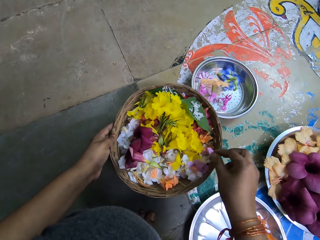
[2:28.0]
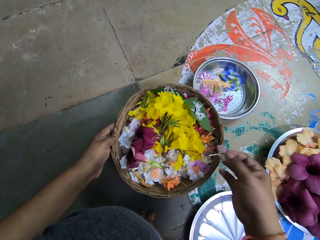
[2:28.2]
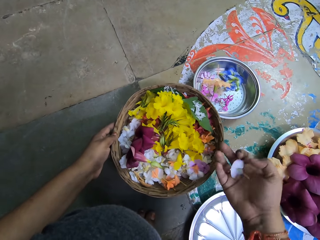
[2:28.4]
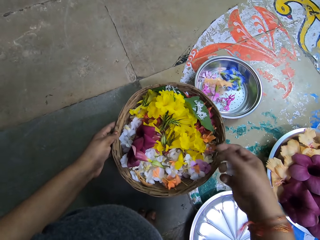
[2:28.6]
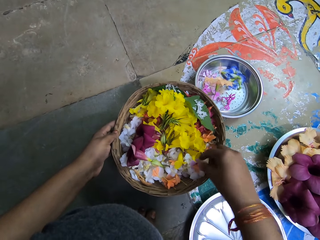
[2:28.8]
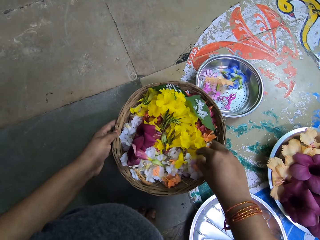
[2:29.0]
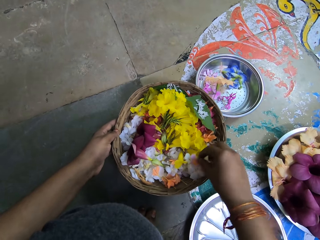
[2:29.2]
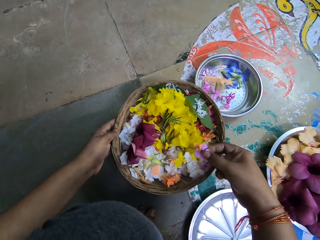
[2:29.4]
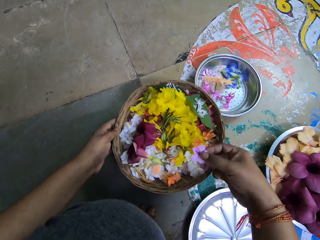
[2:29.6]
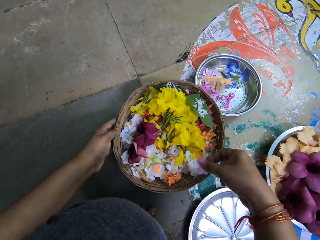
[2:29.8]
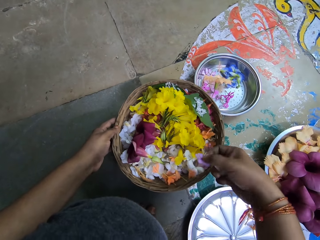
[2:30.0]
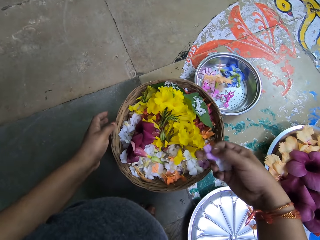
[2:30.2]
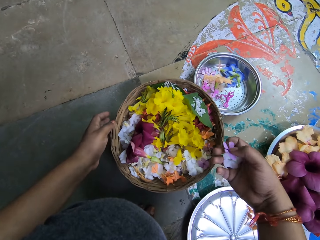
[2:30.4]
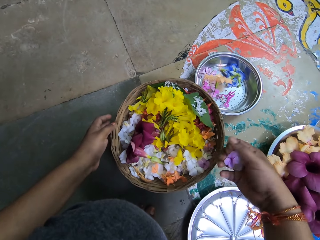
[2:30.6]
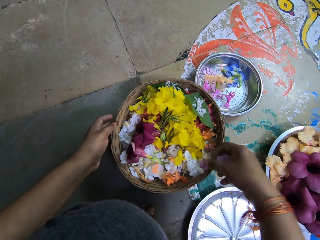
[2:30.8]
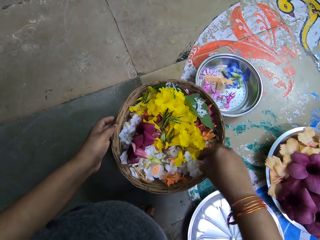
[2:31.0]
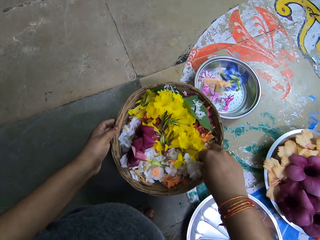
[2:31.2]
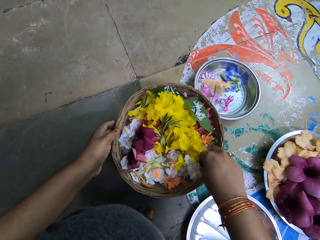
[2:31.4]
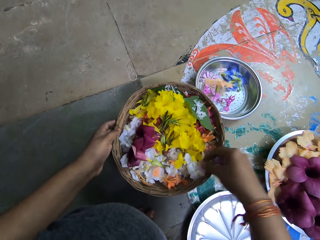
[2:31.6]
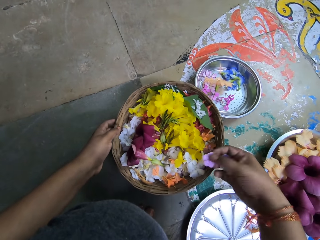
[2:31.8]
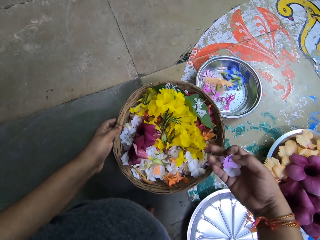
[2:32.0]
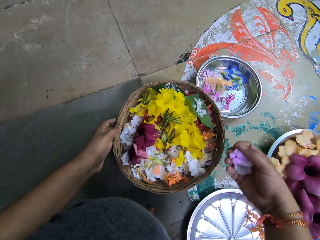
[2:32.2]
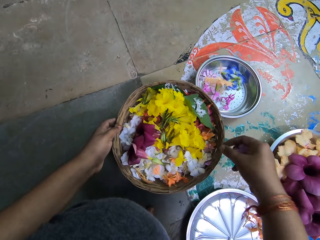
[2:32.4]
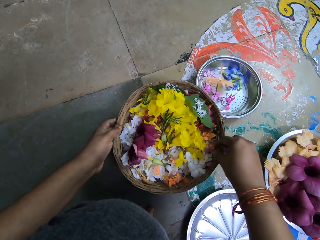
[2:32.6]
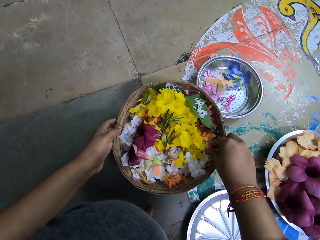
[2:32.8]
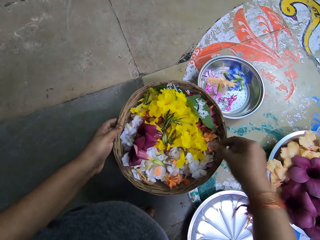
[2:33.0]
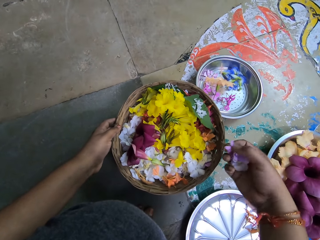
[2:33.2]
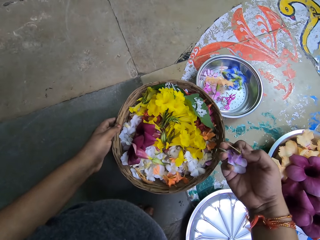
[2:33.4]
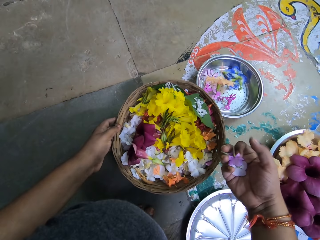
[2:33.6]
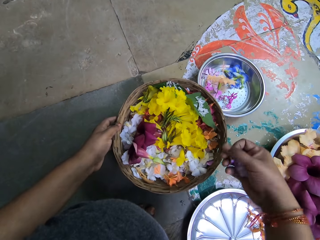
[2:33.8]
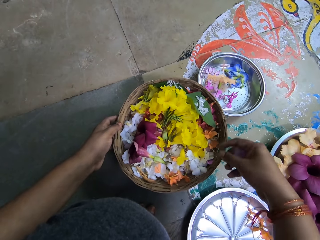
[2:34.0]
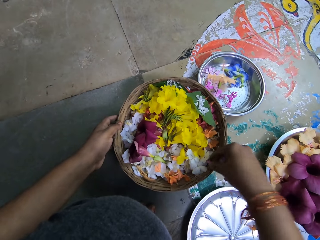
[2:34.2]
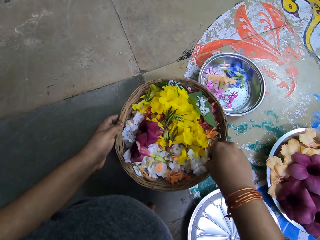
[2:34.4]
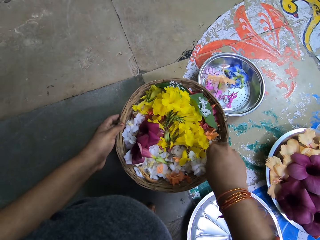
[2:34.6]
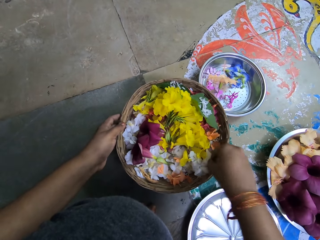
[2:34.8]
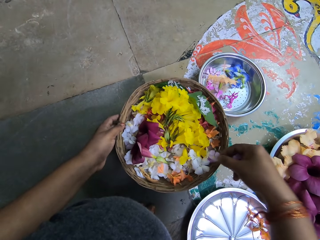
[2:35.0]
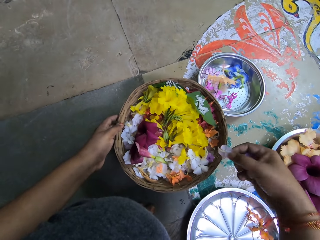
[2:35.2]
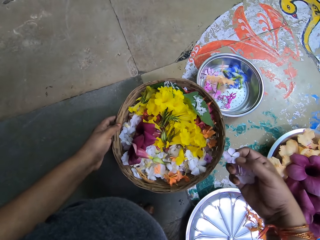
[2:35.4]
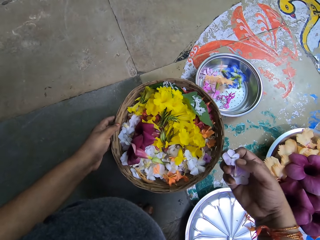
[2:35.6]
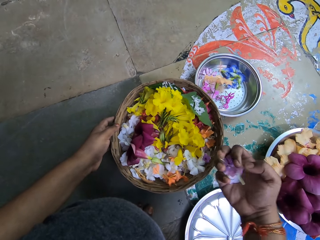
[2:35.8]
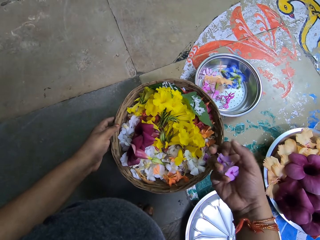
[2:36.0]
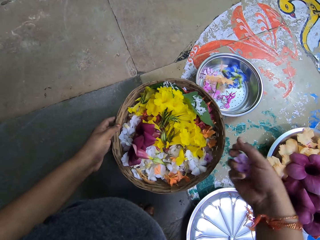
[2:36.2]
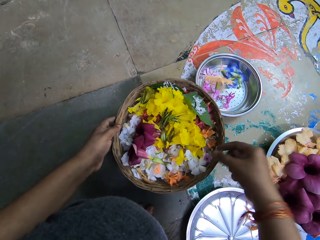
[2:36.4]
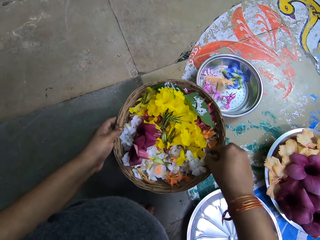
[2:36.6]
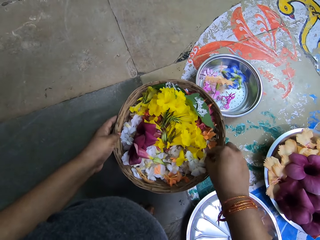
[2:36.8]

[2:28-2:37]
The camera wearer picks some lilac flowers from the basket with her right hand. She grabs a flower repeatedly.

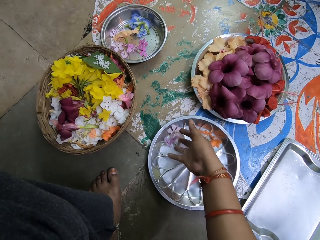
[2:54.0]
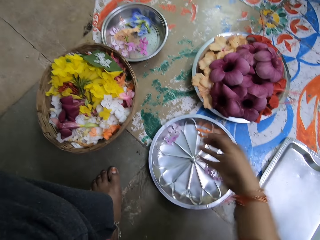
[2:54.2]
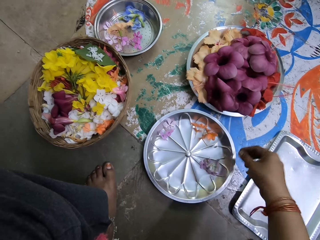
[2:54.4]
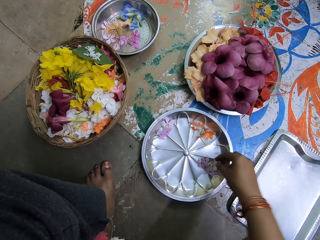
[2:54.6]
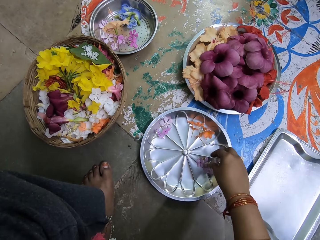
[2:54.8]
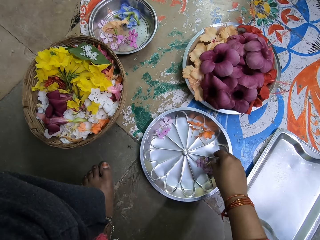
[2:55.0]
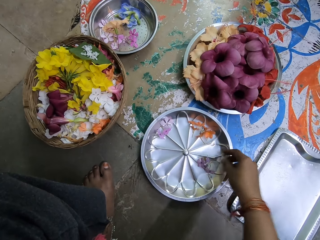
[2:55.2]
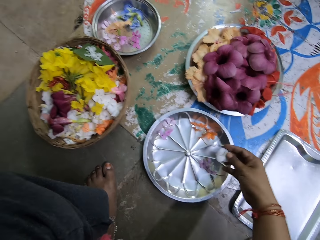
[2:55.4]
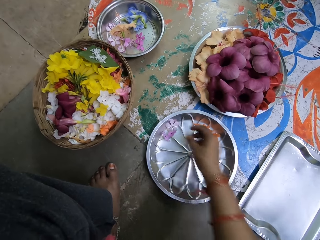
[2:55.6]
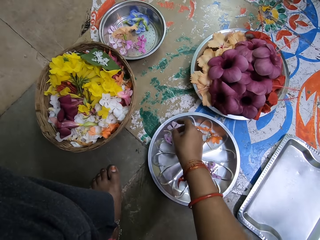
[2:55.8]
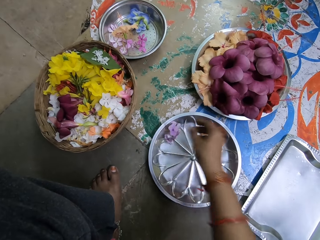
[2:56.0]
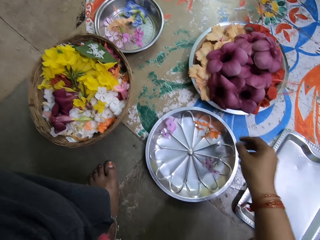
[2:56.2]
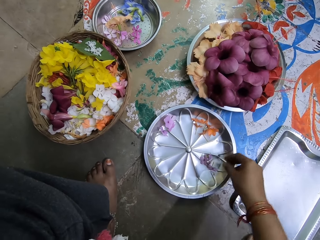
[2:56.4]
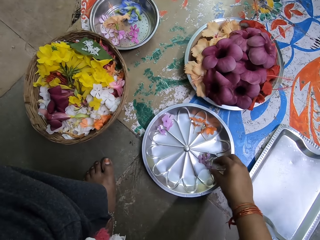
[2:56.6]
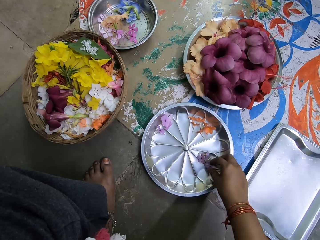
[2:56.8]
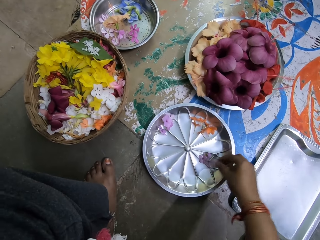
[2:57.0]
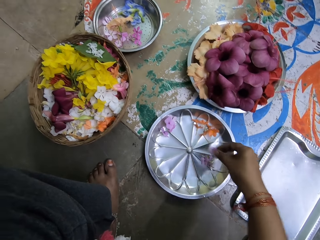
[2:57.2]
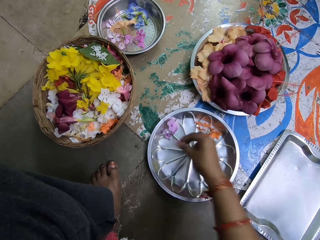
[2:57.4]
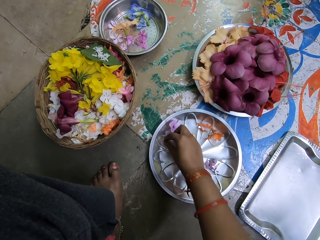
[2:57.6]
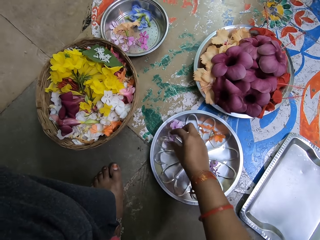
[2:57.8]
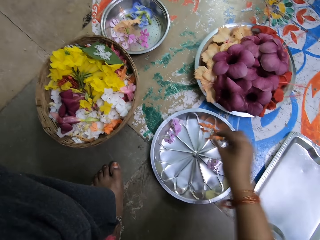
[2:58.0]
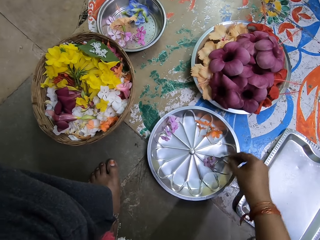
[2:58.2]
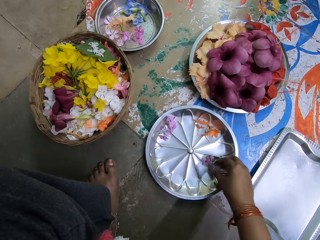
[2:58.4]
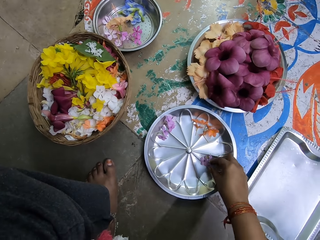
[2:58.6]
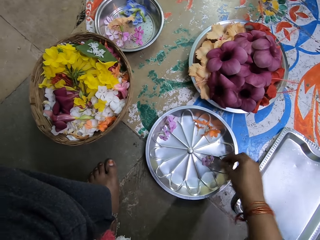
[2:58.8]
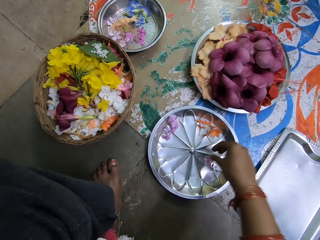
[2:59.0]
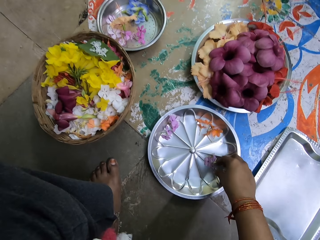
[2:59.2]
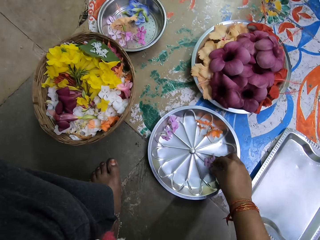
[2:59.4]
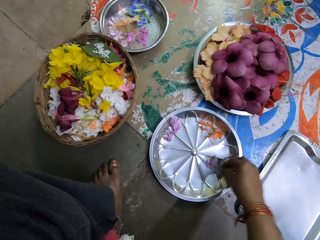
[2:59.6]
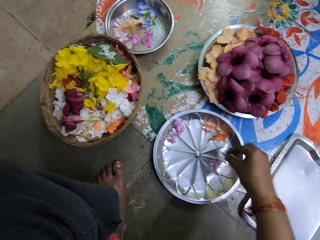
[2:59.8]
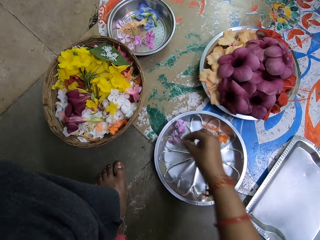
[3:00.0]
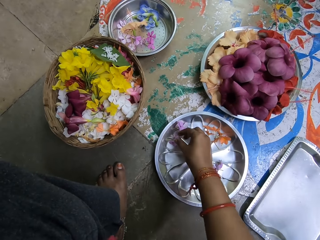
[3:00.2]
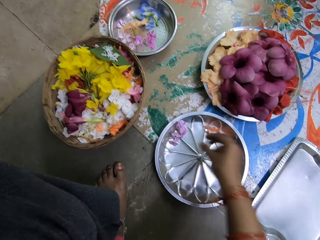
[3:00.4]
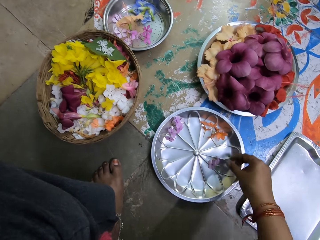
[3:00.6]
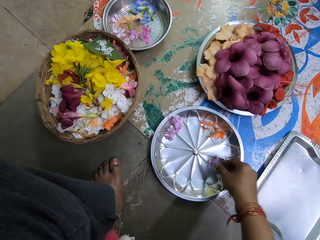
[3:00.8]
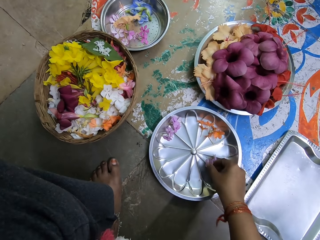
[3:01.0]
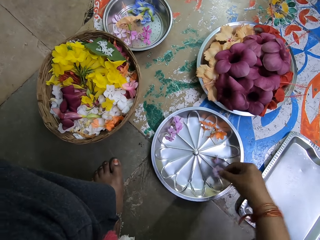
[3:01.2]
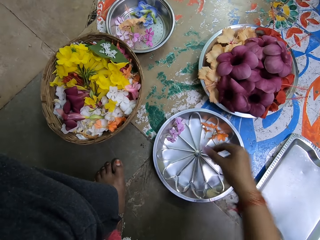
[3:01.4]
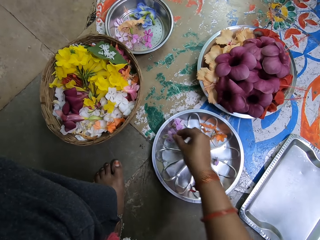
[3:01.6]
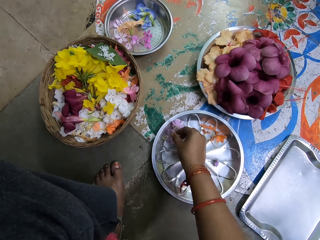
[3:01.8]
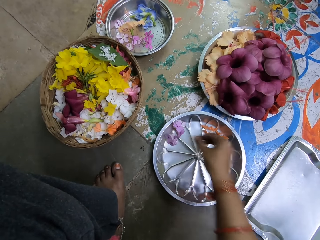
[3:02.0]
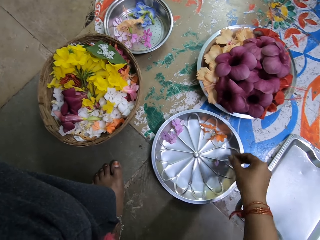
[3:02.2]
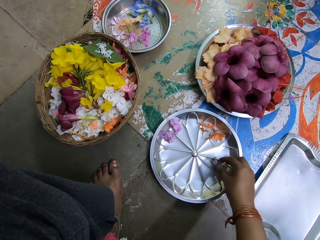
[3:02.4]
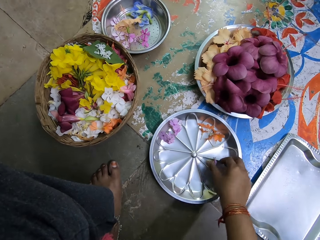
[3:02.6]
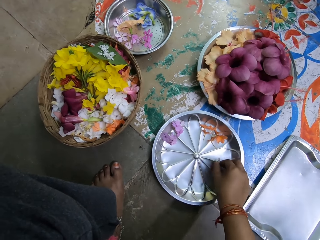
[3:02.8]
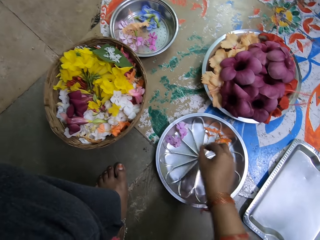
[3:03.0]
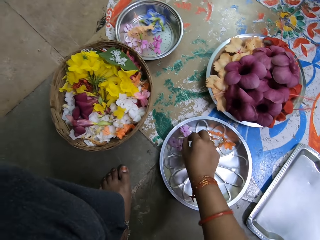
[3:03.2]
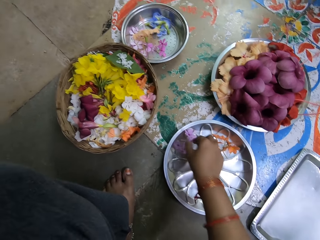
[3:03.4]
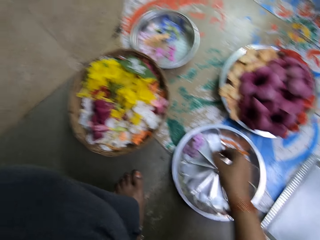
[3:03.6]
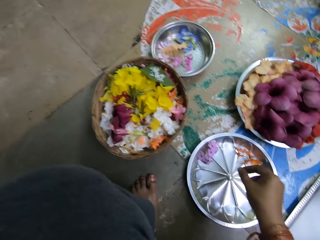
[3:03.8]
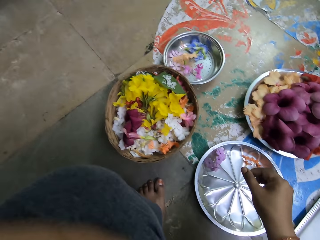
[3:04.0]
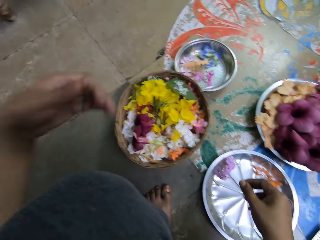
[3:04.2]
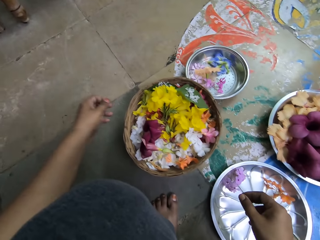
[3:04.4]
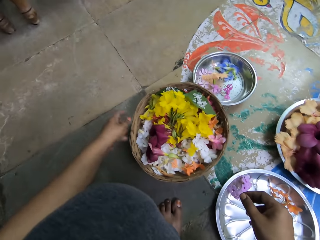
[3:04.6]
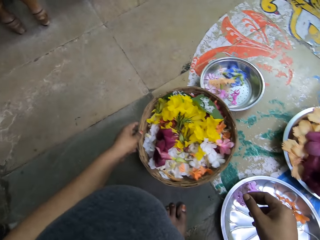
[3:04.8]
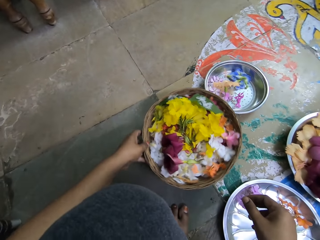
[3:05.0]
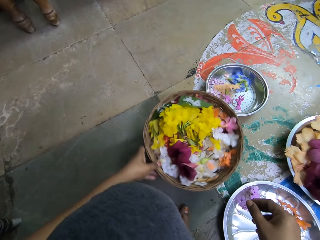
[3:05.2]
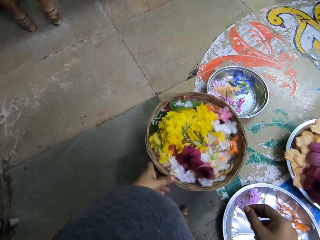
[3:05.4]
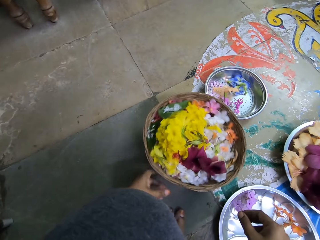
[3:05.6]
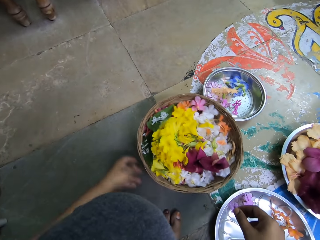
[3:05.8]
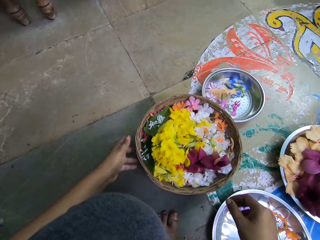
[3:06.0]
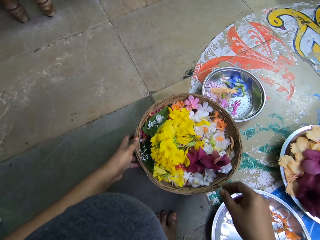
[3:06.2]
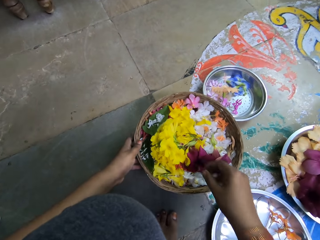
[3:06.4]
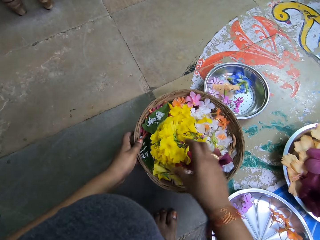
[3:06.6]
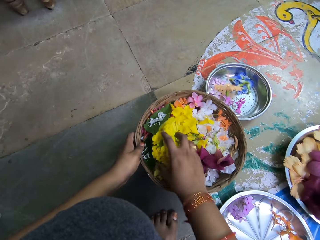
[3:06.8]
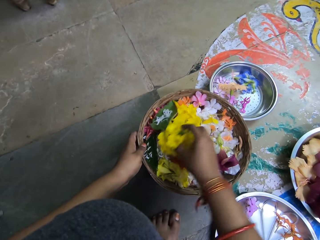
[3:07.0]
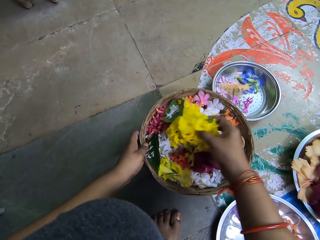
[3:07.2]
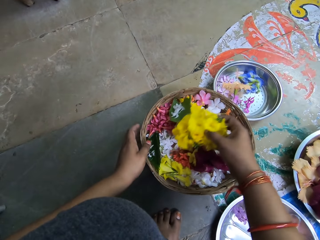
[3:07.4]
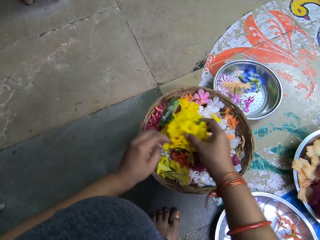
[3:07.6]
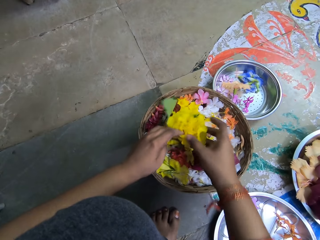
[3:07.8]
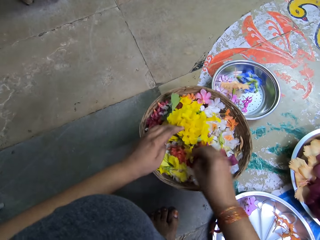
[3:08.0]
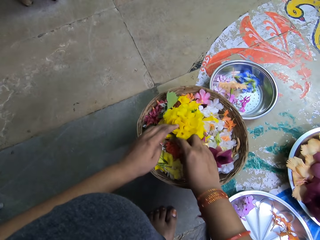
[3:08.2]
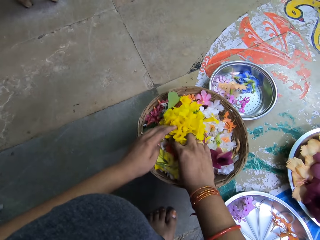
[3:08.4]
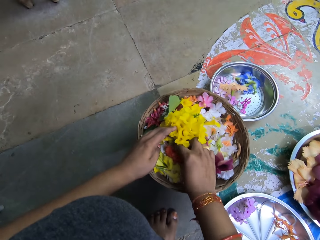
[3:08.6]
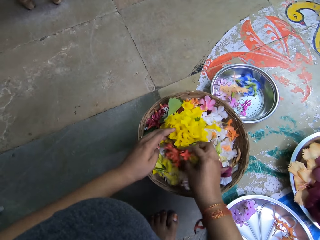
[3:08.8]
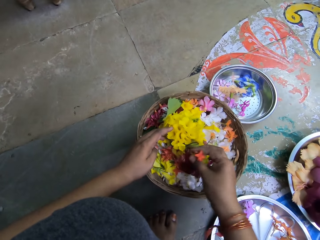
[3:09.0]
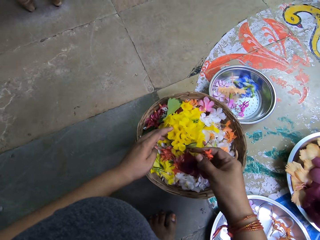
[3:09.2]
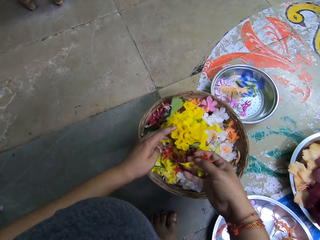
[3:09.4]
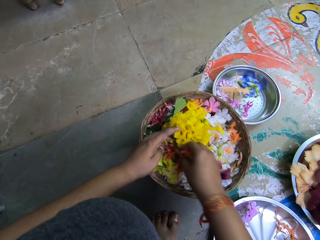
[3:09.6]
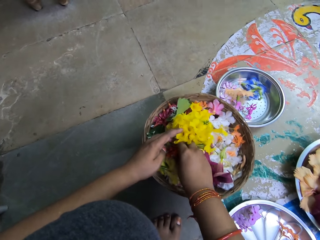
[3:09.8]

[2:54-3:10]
The camera wearer puts the flowers on the tray. She picks a lilac flower from one side of the tray to another with her right hand. She puts the flower on the tray. She picks a lilac flower from one side of the tray to another with her right hand. She puts the flower on the tray. She picks a lilac flower from one side of the tray to another with her right hand. She puts the flower on the tray. She picks a lilac flower from one side of the tray to another with her right hand. She picks a lilac flower from one side of the tray to another with her right hand again. She puts the flower on the tray. She grabs the basket. She holds the basket of flowers with her left hand. She turns the basket round. She grabs a bunch of flowers. She holds some tecoma flowers in the basket with her right hand. She grabs the flowers.
